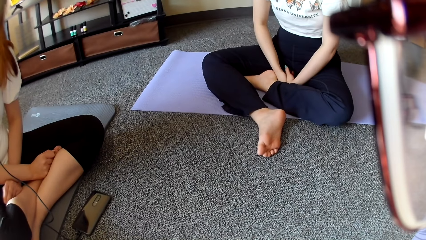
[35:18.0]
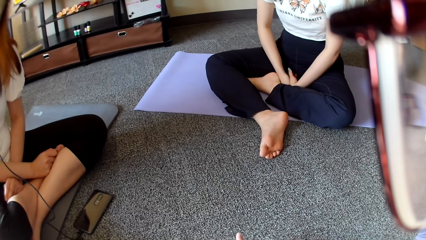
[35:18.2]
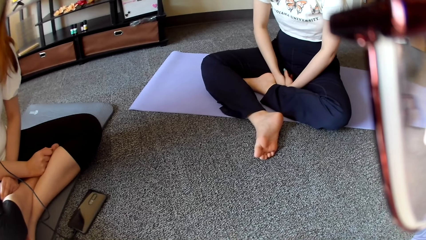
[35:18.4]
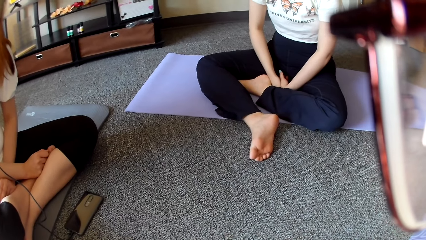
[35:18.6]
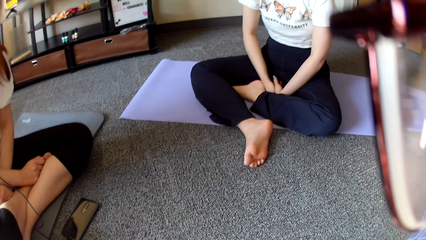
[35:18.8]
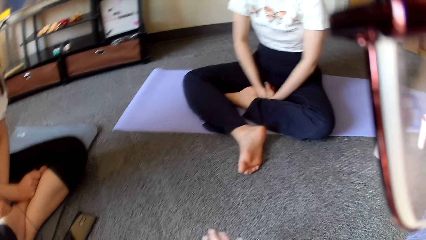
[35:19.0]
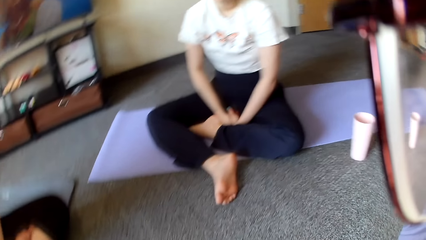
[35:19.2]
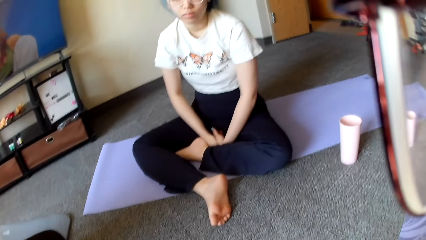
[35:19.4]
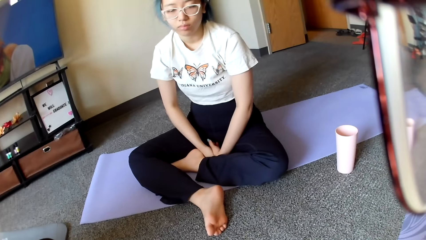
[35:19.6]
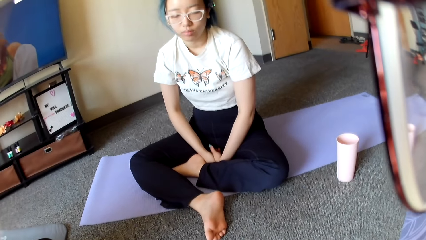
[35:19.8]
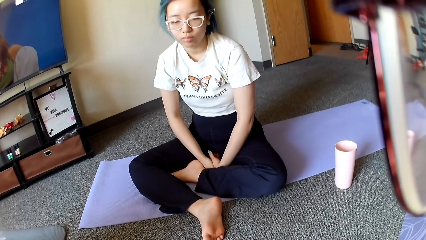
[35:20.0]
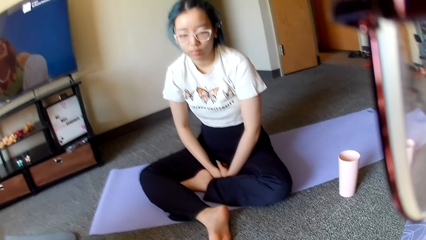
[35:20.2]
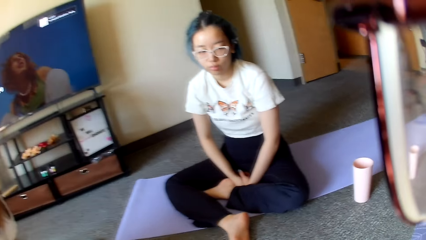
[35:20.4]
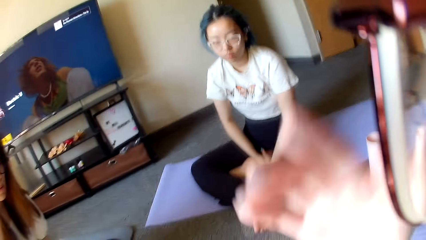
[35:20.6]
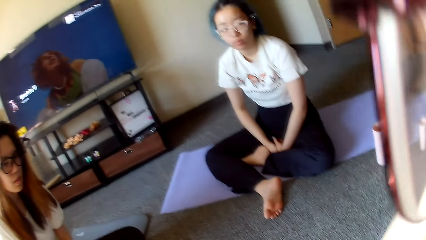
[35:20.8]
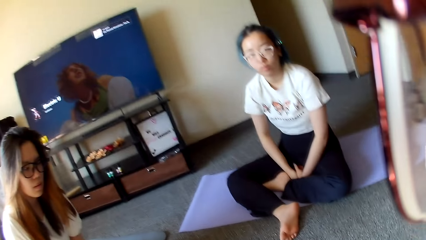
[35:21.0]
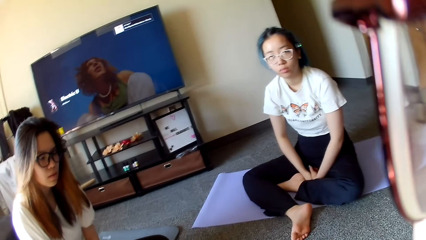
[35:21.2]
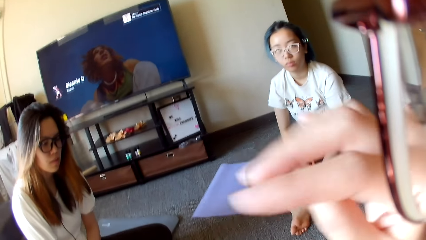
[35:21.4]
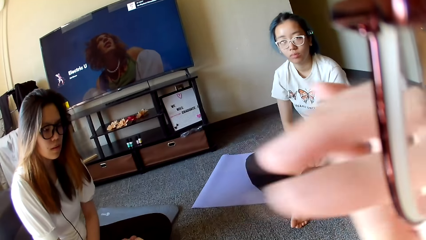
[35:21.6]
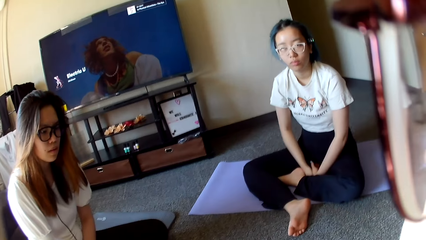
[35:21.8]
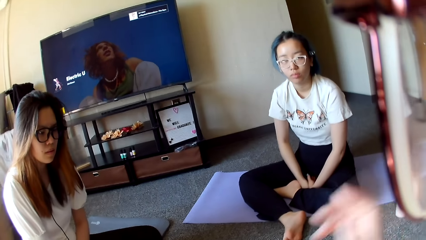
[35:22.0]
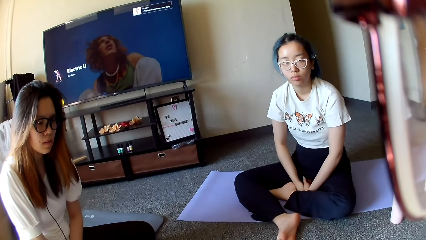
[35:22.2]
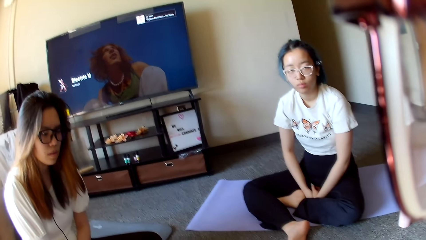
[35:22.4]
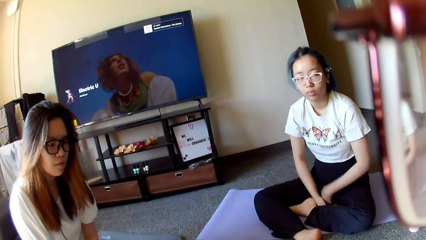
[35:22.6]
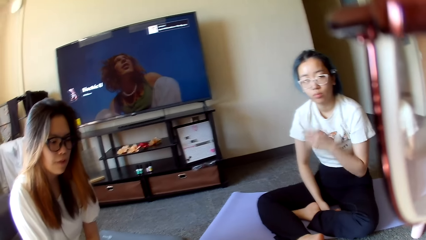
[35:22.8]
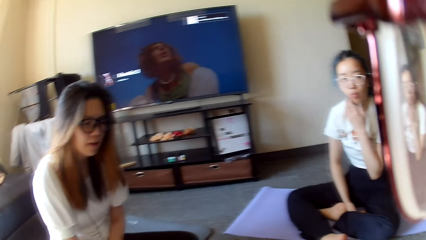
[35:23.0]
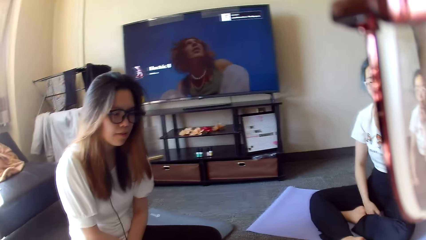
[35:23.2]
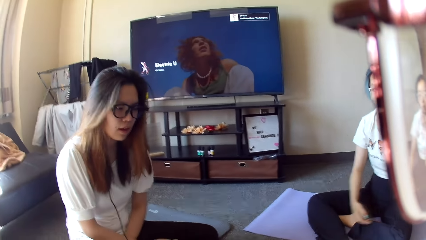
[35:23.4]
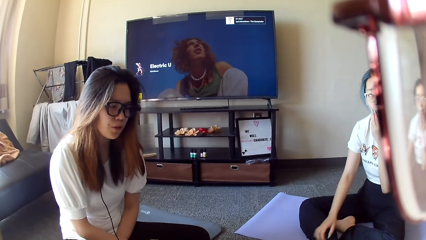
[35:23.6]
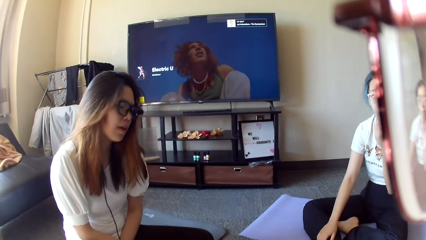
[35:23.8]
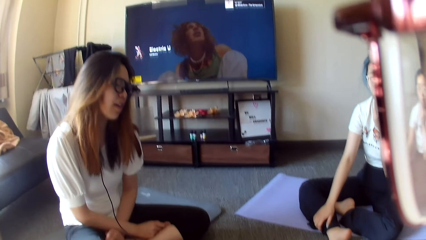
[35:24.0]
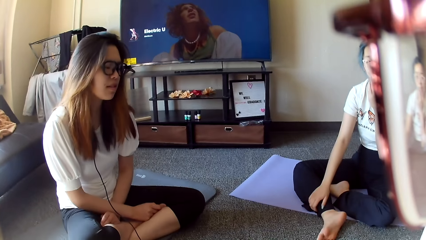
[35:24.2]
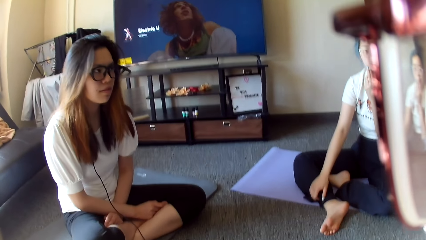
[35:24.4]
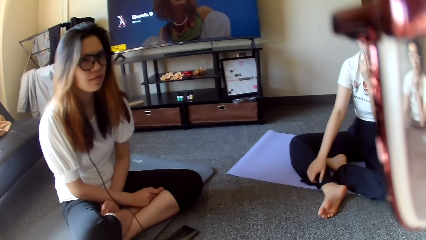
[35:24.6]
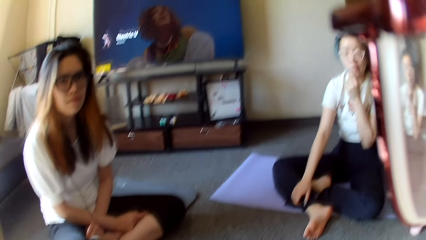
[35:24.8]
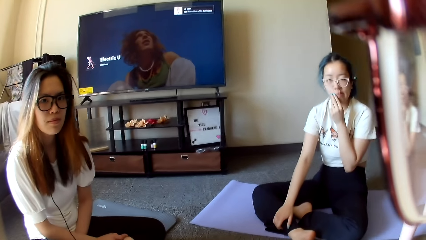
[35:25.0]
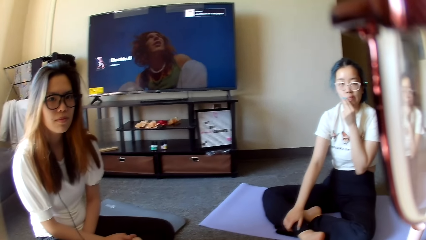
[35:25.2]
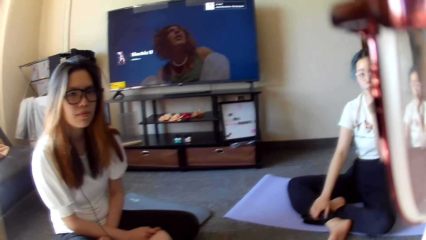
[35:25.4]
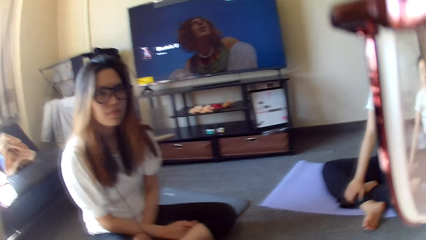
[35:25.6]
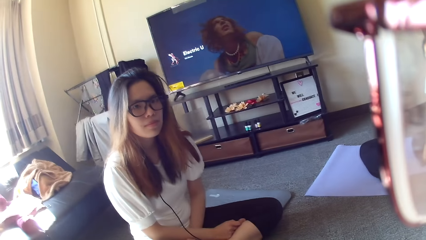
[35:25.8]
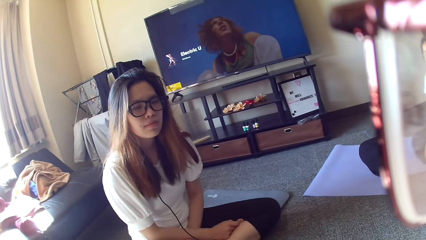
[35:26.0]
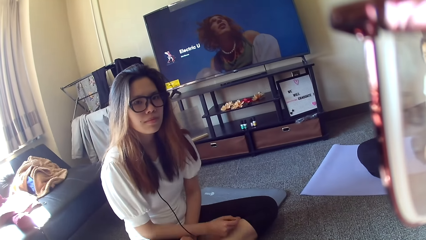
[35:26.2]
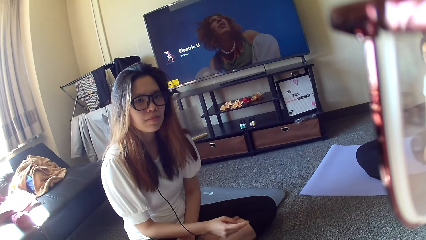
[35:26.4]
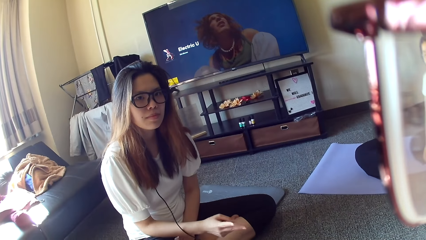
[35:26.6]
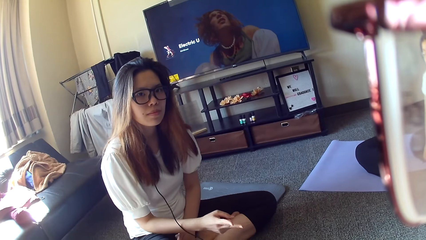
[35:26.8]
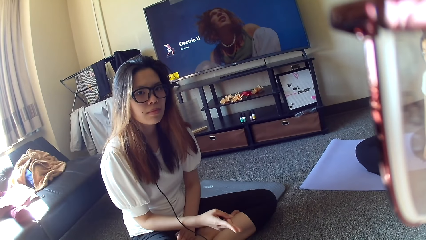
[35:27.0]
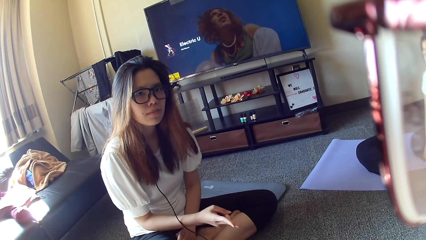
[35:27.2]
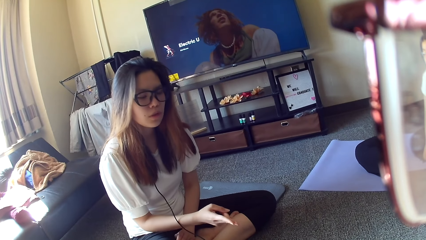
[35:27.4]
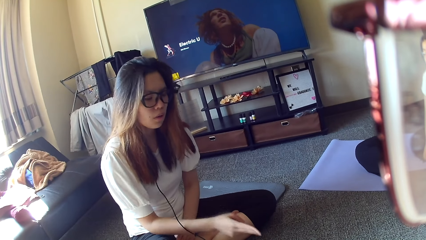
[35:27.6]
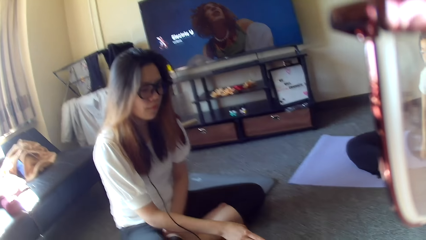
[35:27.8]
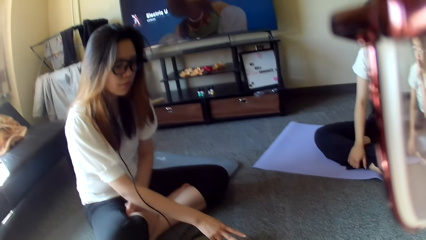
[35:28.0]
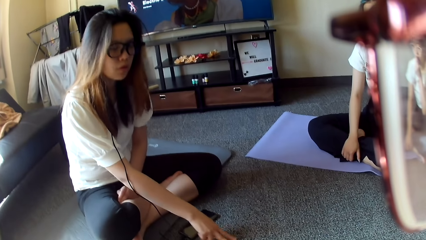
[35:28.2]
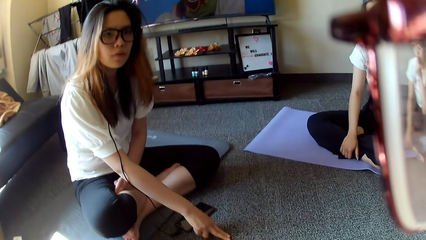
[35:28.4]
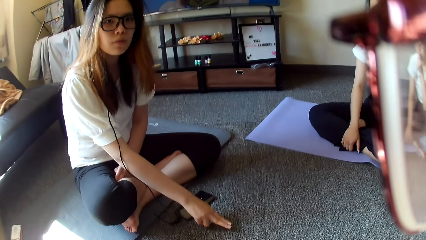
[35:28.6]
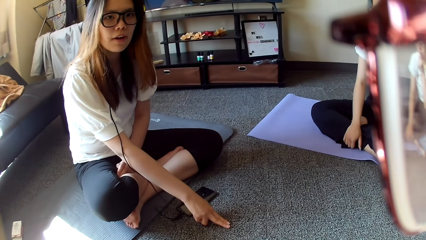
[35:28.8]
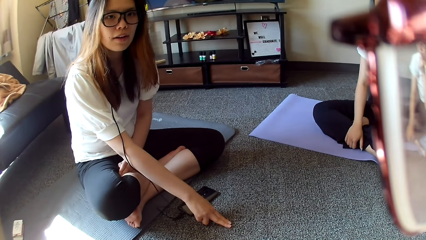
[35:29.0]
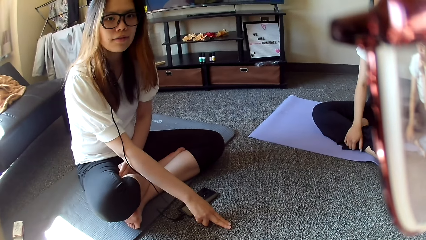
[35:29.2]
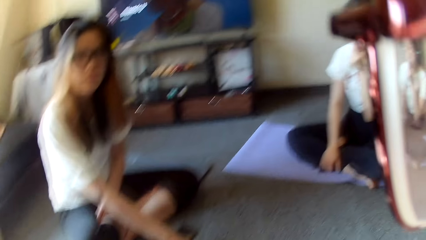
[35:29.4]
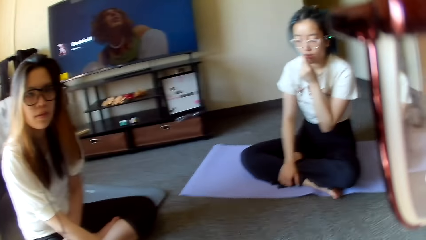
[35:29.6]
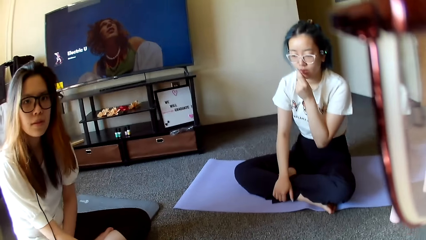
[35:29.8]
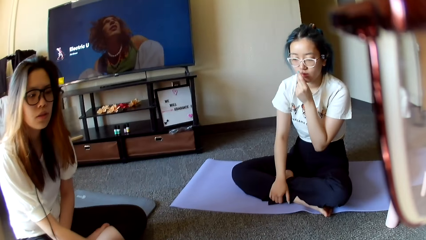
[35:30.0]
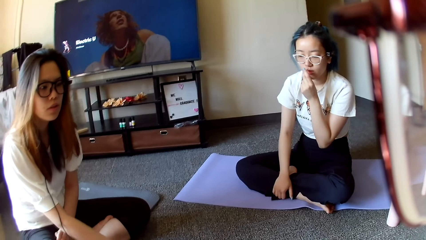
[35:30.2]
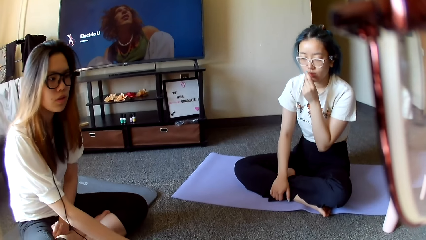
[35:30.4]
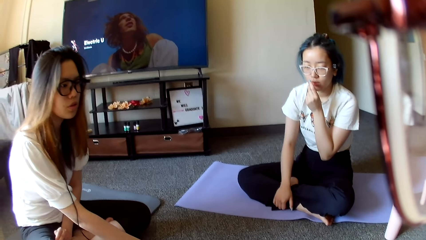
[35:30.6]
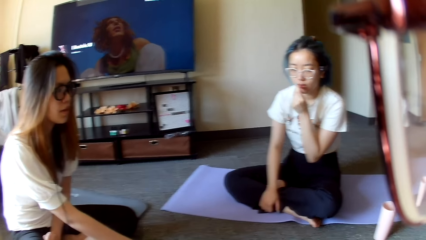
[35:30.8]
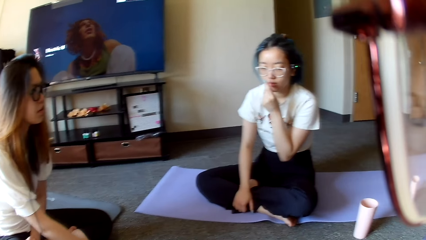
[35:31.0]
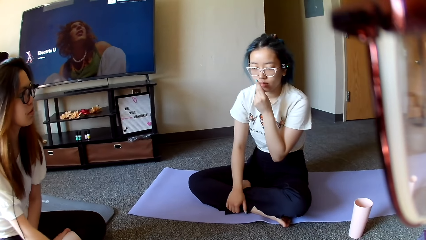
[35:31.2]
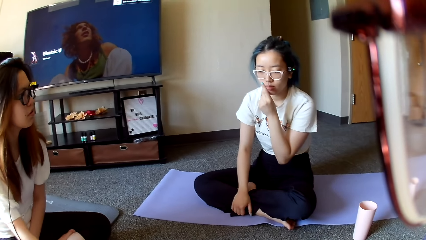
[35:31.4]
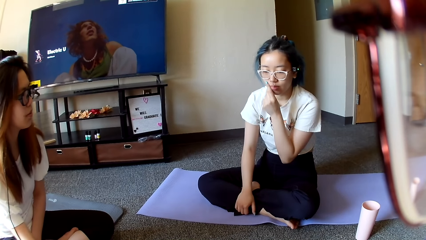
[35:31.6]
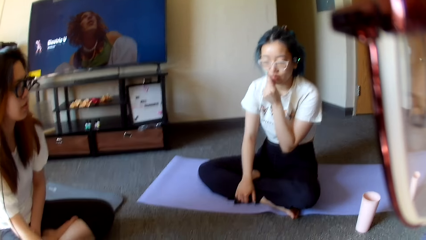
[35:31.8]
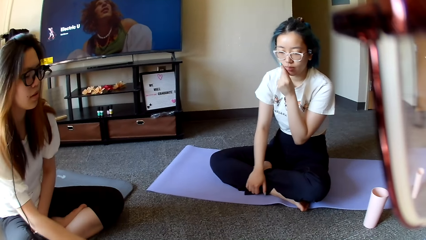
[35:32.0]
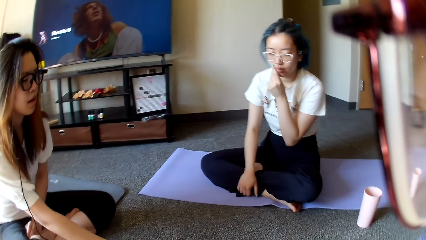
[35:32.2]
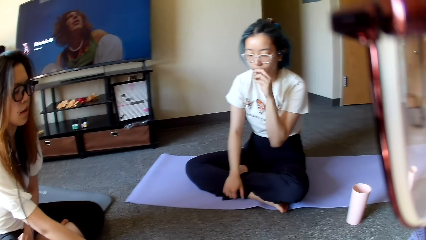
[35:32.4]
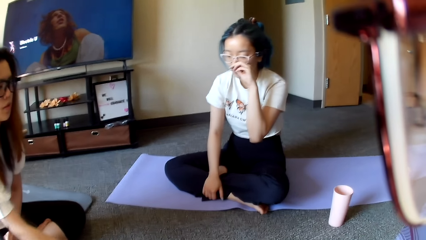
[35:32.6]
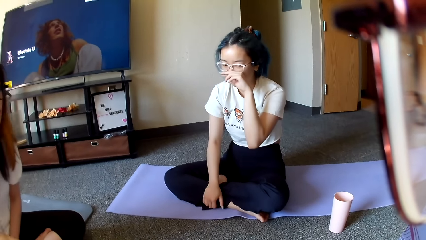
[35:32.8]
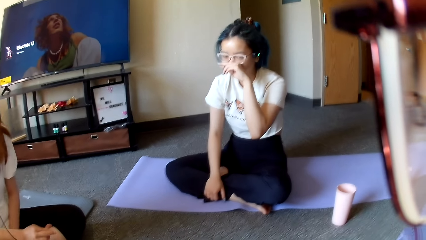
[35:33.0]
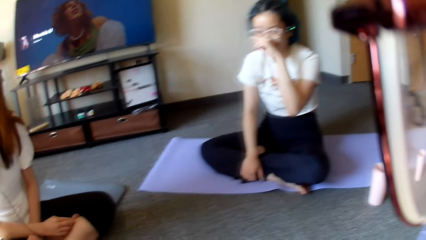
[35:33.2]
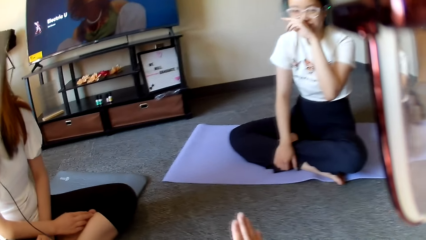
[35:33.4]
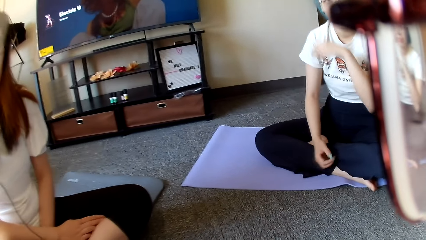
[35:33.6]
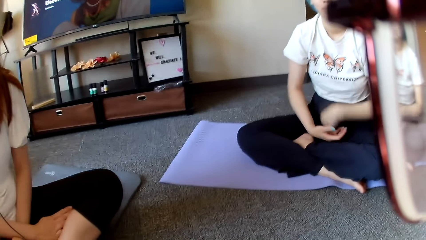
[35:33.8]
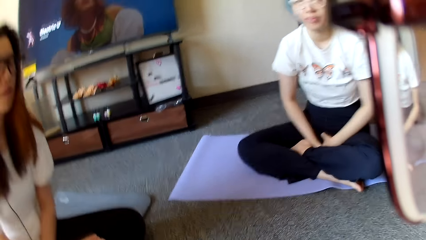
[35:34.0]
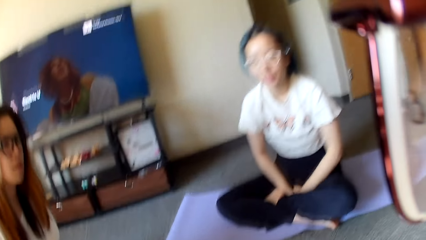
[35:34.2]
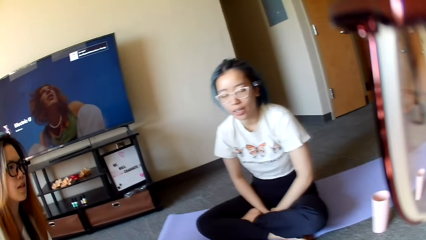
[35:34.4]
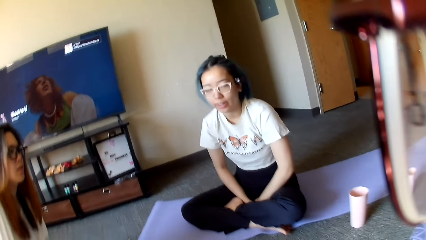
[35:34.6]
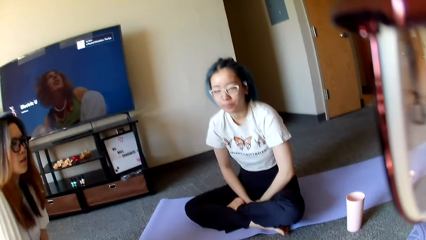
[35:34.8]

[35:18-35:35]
The camera wearer lifts the hand. A woman scratches her face. Another woman touches the floor. The first woman wipes the nose.
